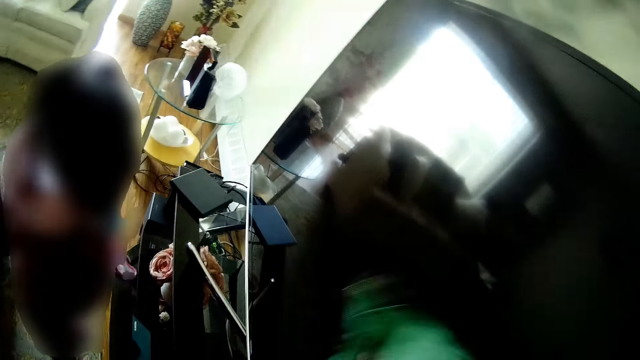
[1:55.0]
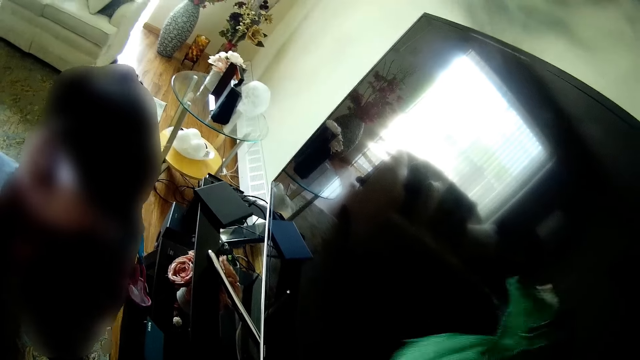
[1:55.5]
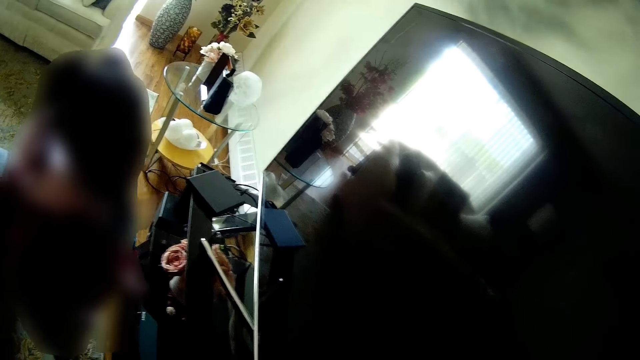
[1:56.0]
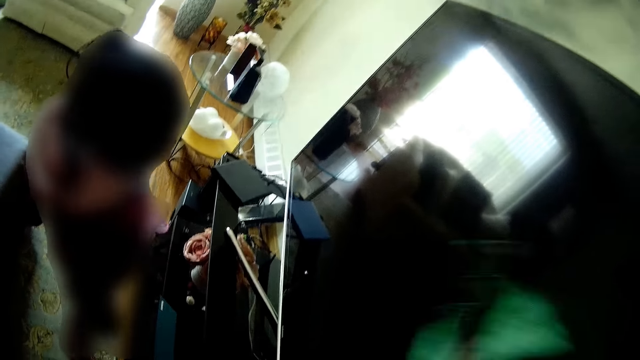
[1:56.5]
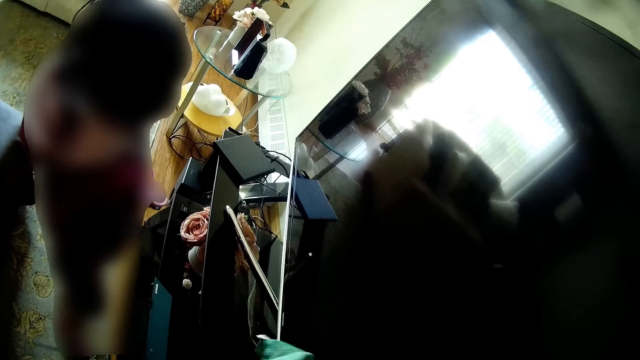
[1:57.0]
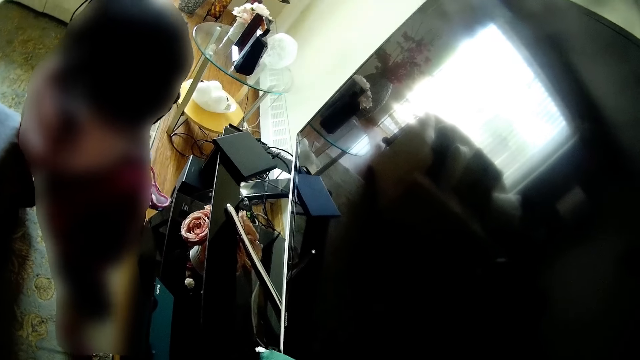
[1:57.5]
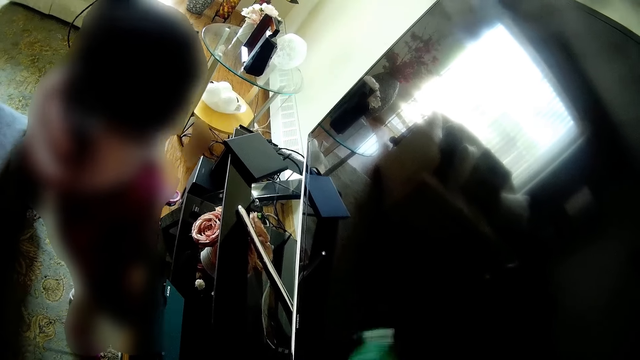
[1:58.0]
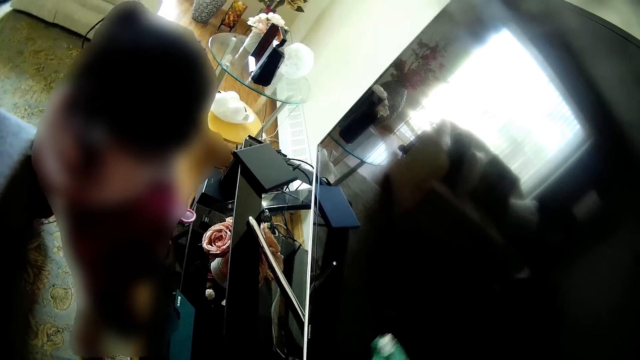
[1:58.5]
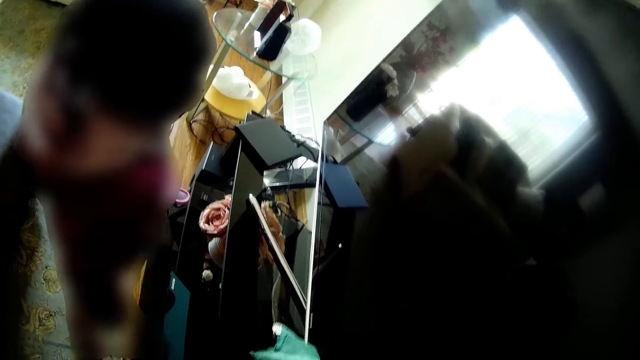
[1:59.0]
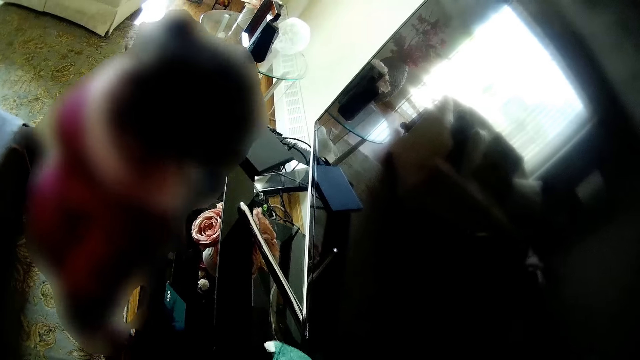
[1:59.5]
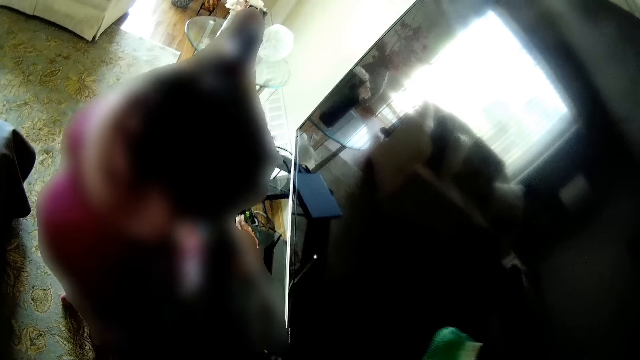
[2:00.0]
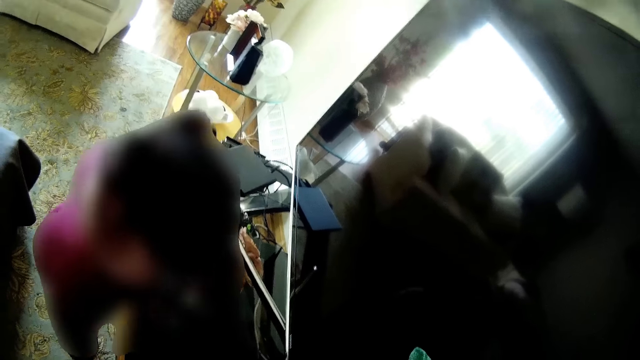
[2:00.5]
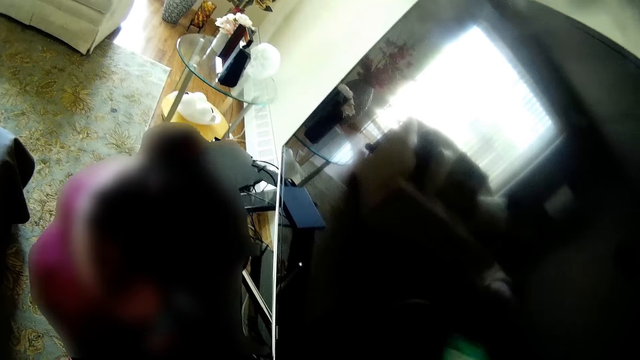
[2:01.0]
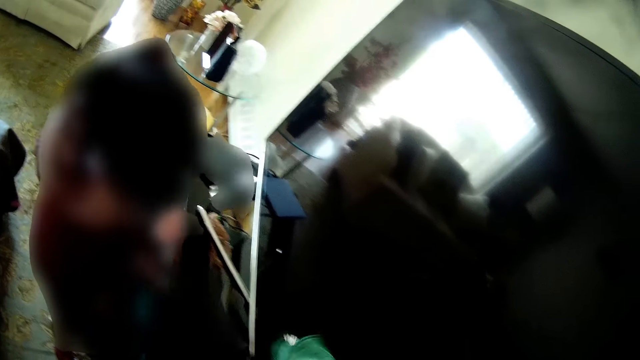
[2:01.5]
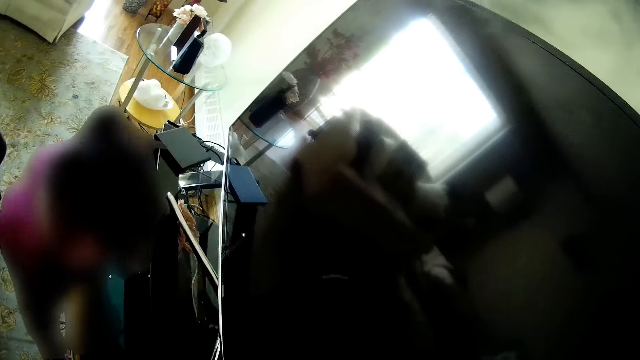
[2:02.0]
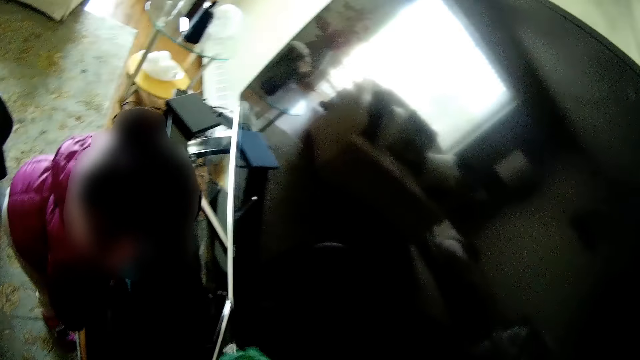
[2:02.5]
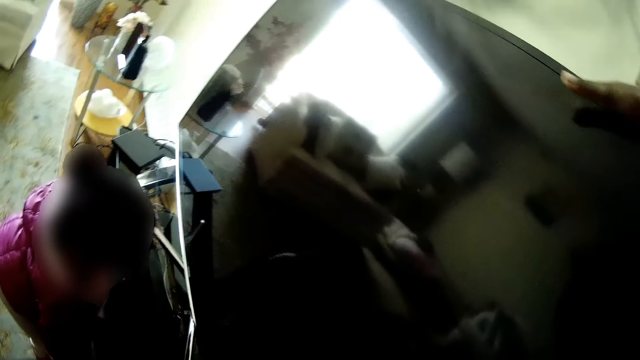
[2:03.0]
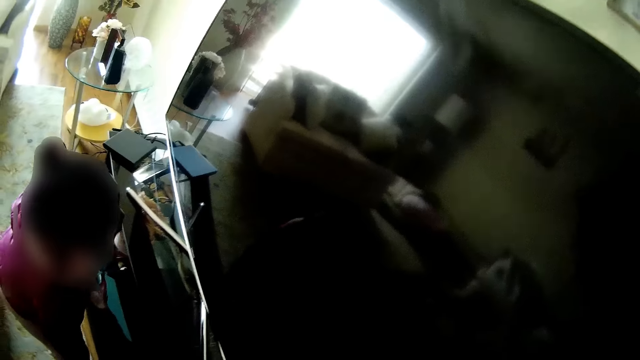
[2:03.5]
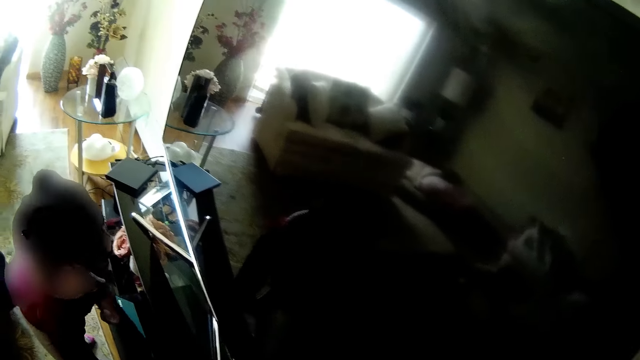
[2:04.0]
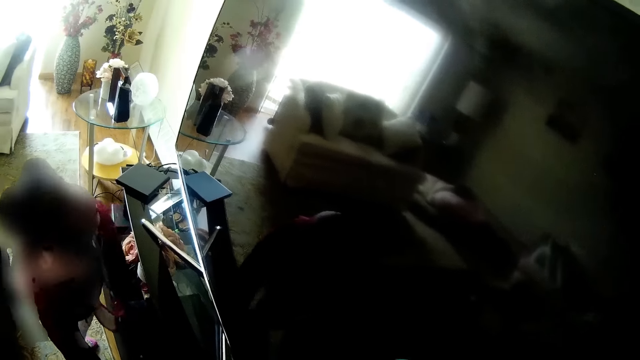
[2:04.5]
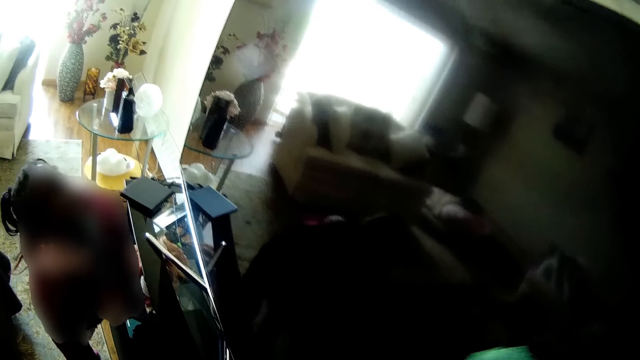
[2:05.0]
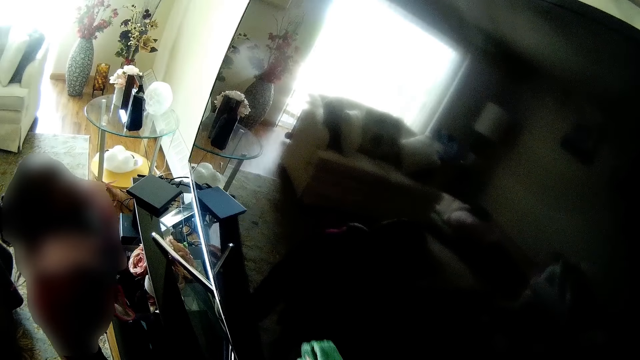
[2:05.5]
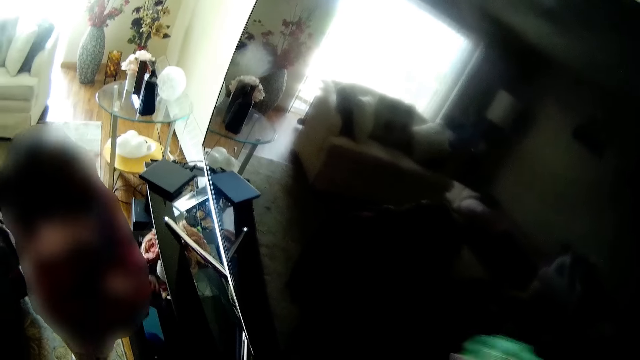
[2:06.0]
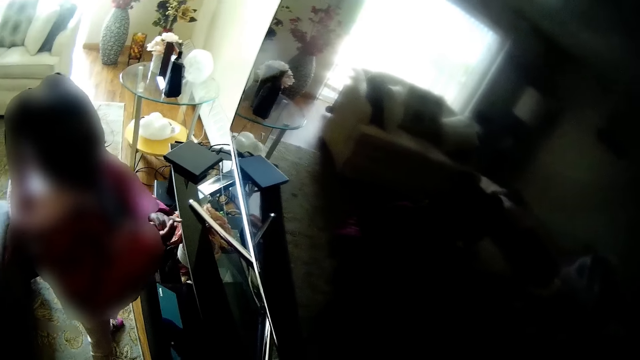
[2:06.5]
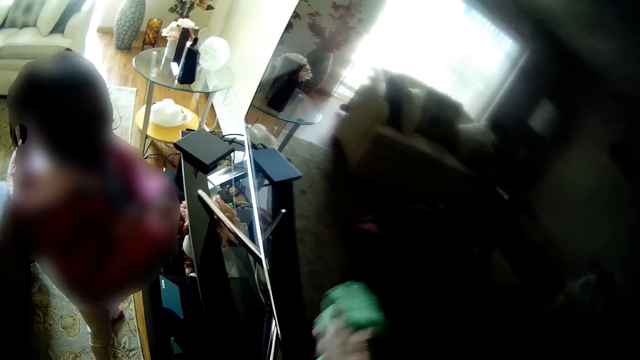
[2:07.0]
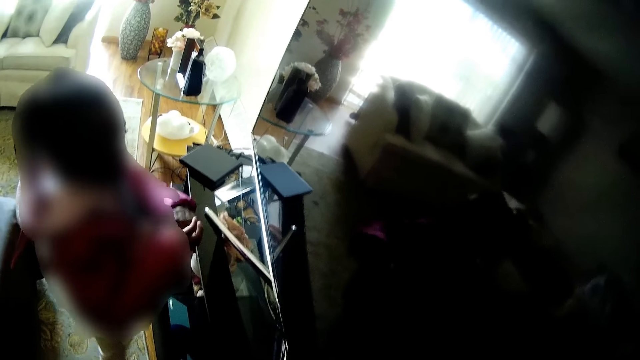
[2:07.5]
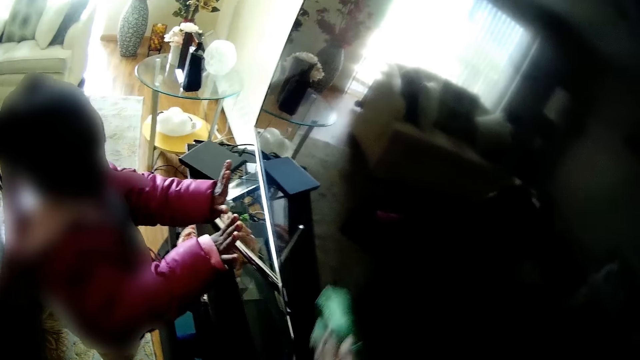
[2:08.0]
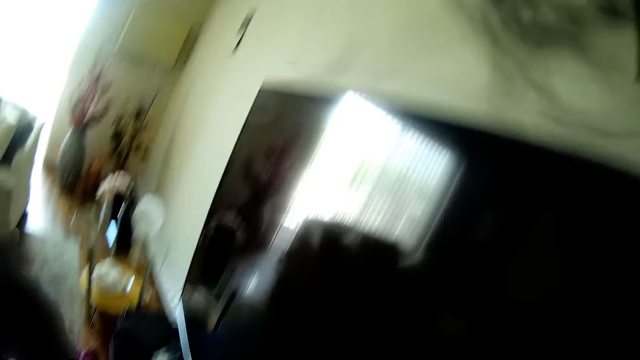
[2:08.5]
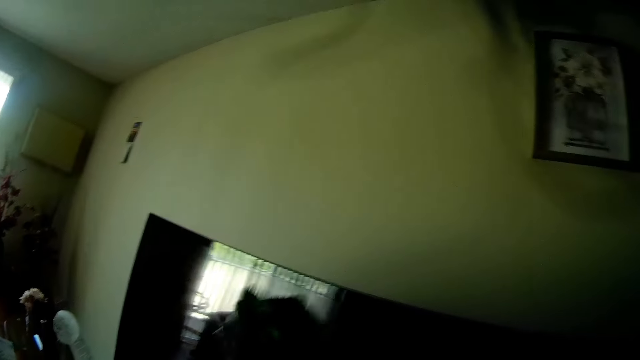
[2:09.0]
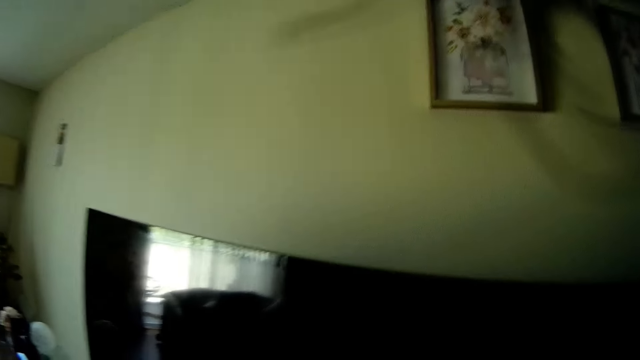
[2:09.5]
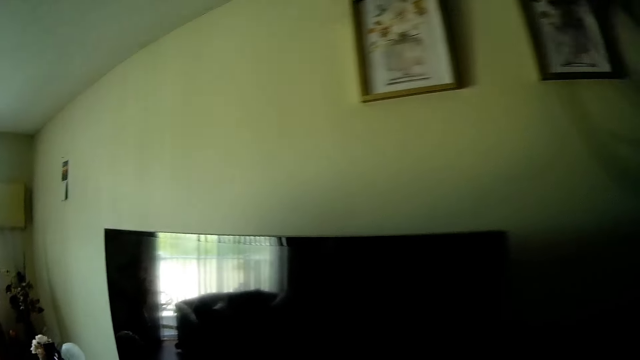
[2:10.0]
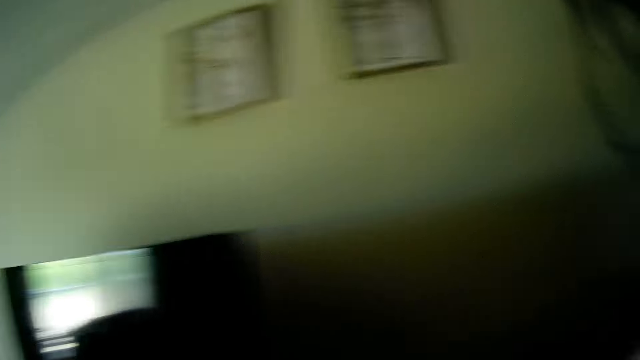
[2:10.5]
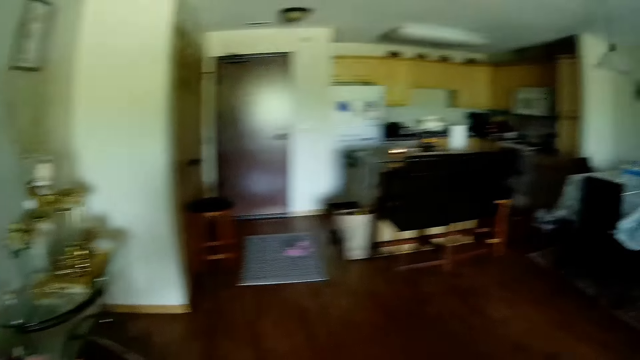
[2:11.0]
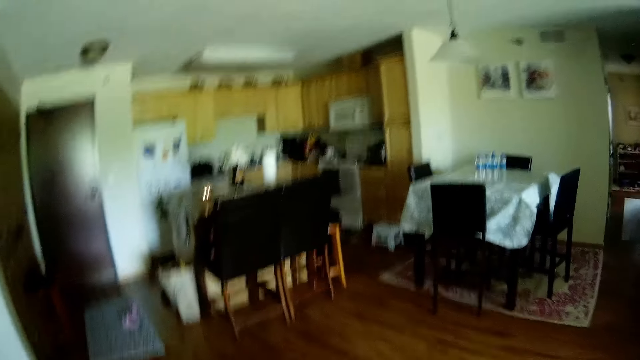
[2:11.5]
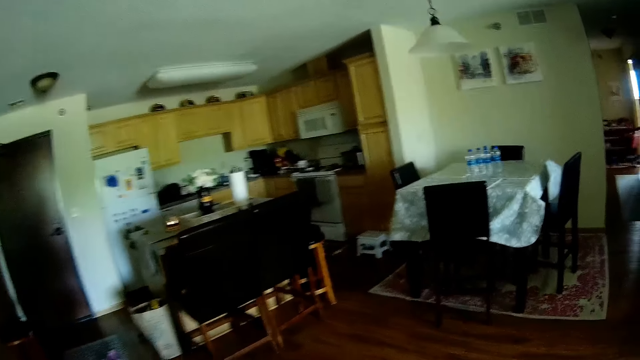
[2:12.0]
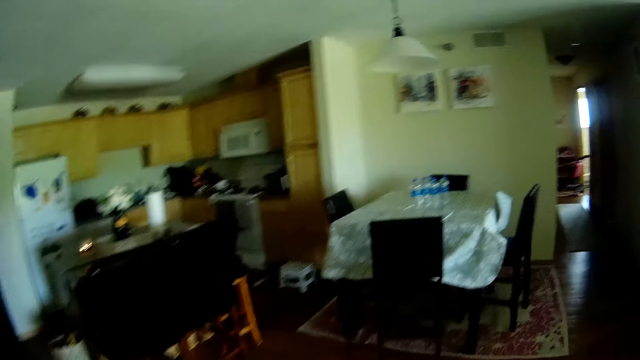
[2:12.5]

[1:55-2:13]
A baby stretches hands and looks around. The camera wearer walks around the living room.

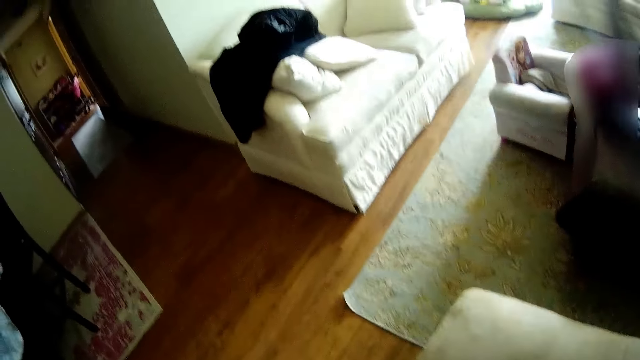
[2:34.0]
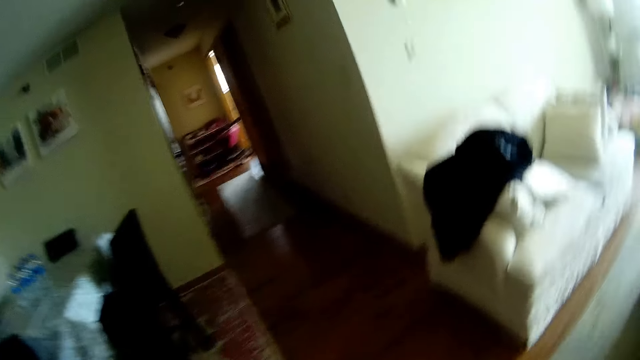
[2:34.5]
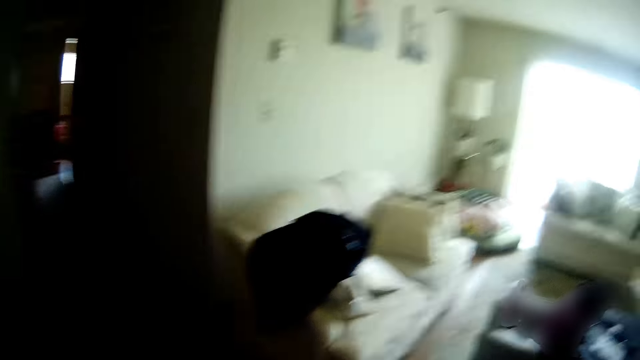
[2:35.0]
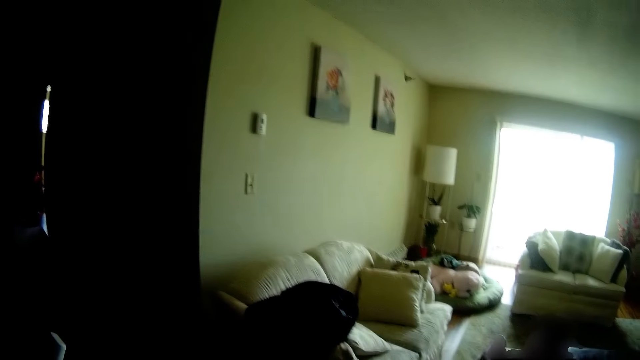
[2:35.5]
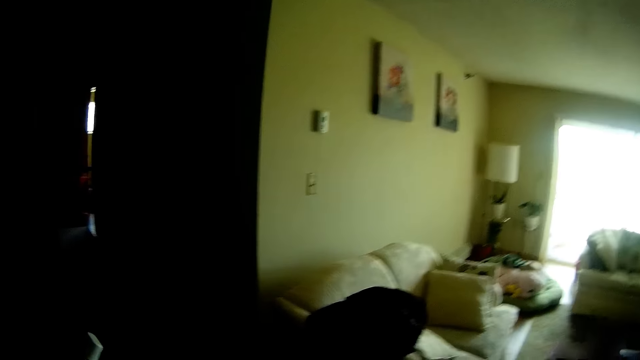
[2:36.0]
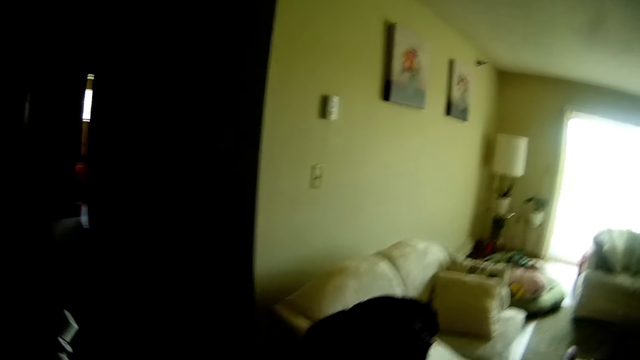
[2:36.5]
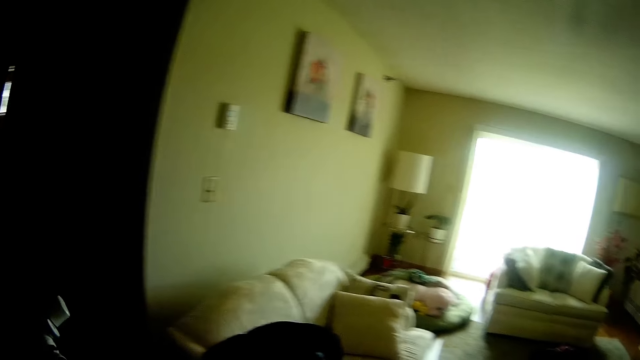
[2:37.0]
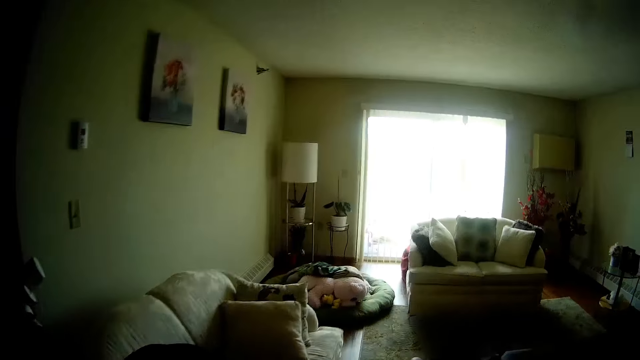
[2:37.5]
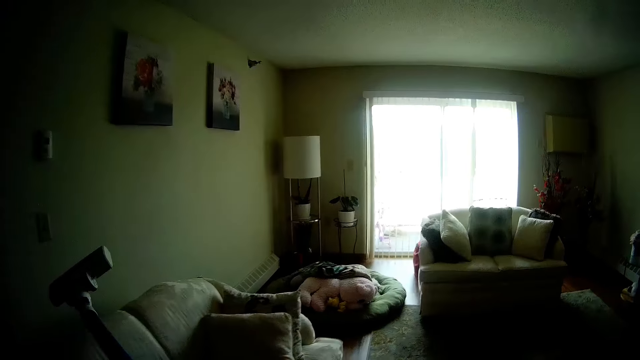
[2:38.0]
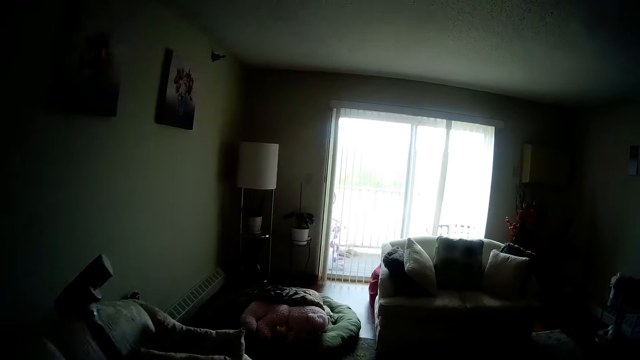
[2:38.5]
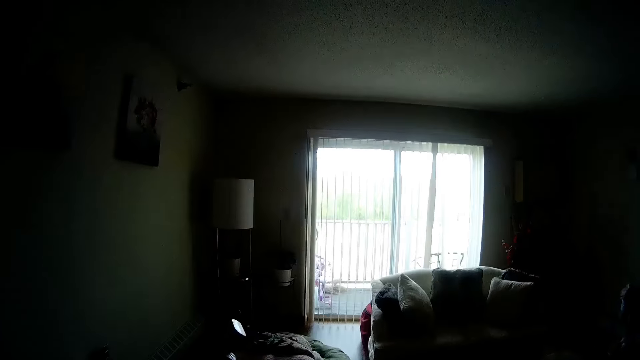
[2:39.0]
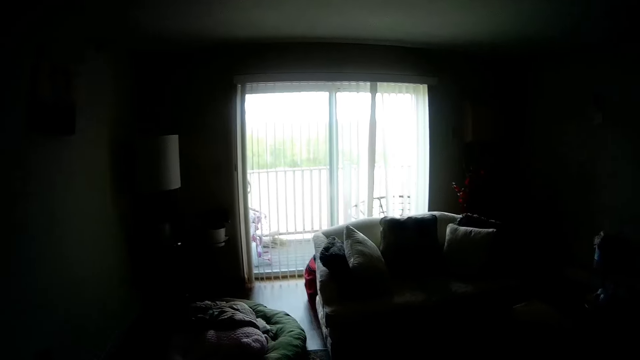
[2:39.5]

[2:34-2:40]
The camera wearer walks.
